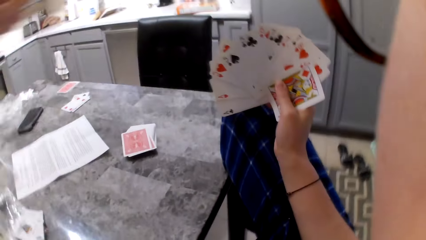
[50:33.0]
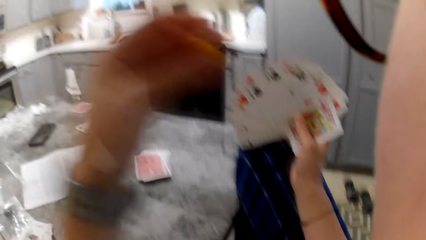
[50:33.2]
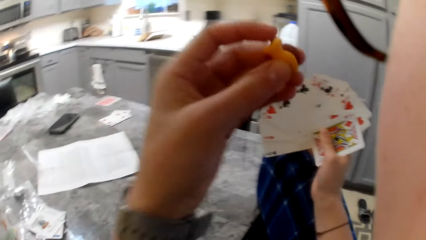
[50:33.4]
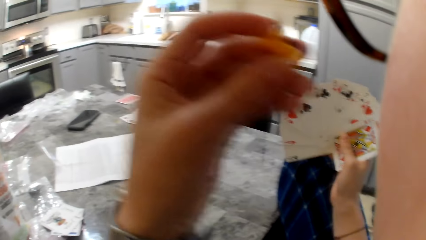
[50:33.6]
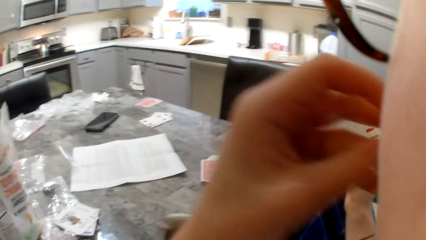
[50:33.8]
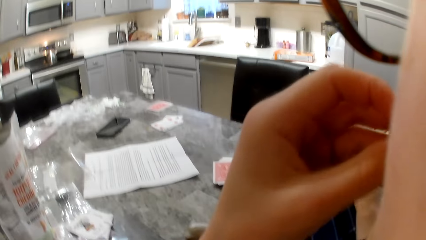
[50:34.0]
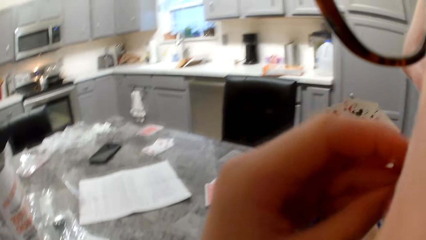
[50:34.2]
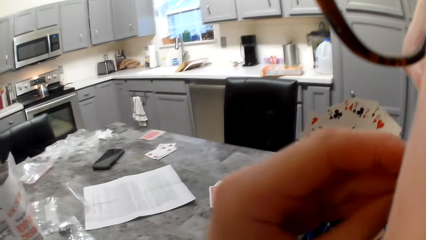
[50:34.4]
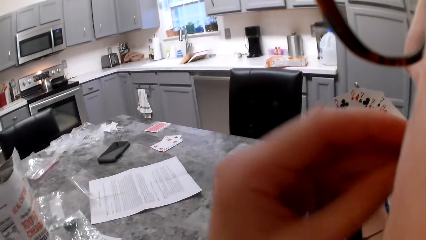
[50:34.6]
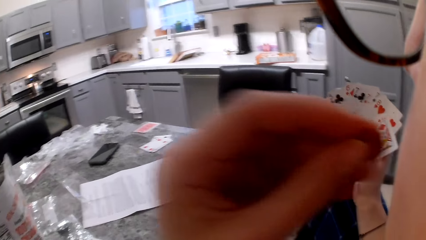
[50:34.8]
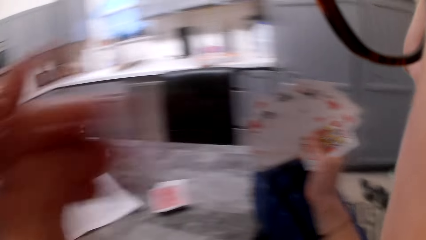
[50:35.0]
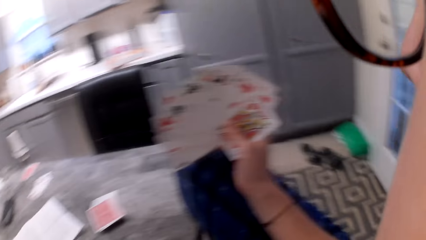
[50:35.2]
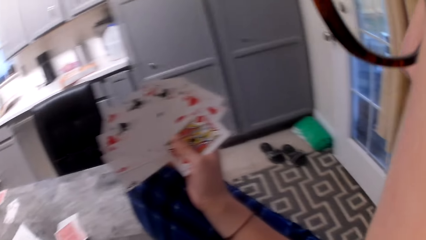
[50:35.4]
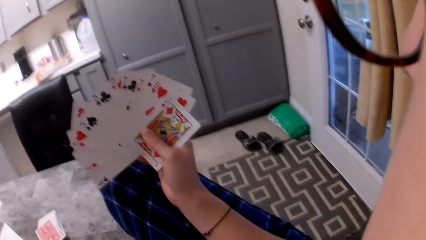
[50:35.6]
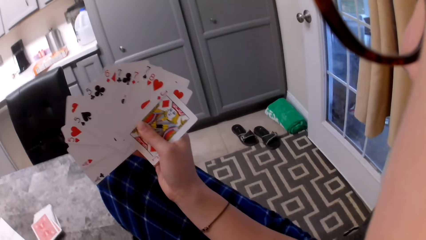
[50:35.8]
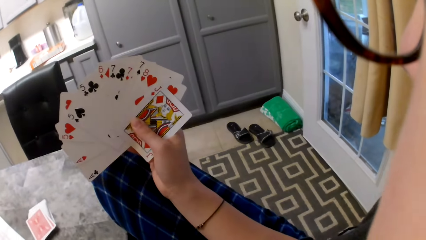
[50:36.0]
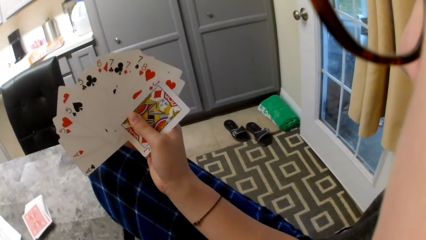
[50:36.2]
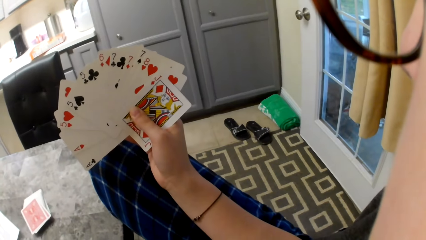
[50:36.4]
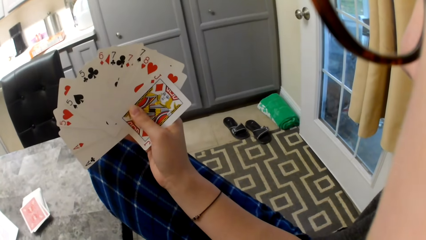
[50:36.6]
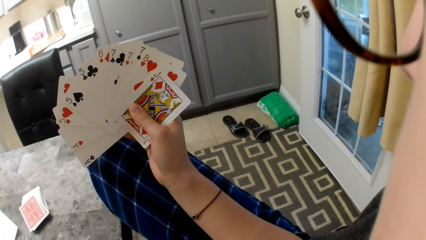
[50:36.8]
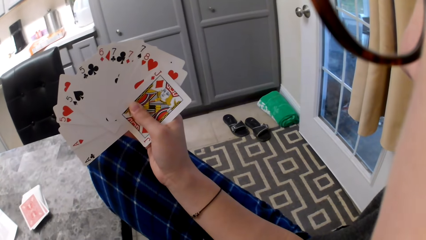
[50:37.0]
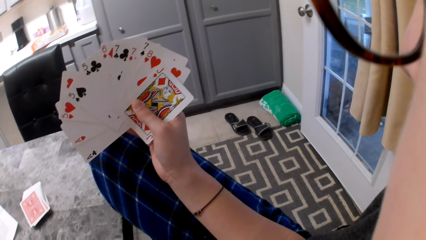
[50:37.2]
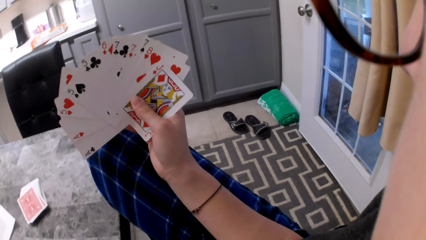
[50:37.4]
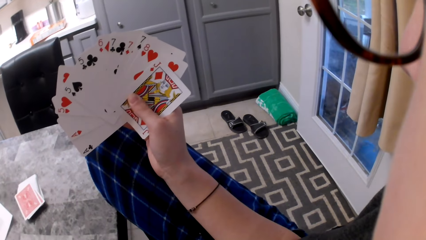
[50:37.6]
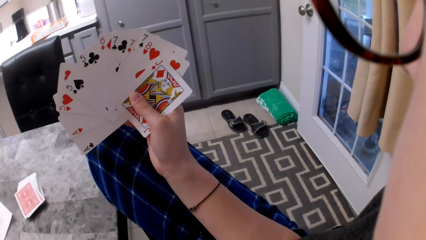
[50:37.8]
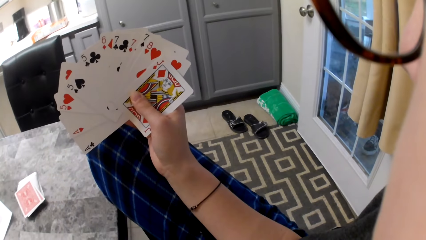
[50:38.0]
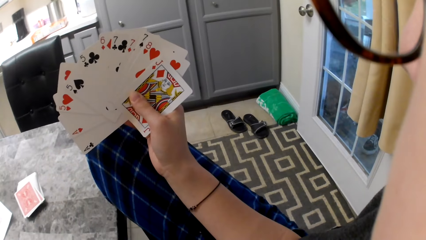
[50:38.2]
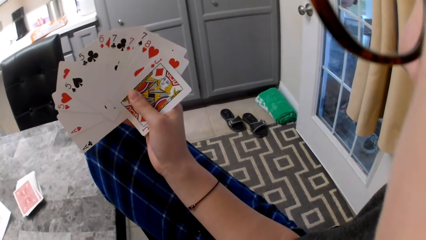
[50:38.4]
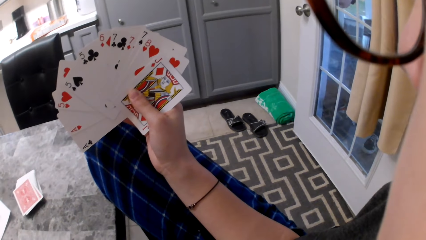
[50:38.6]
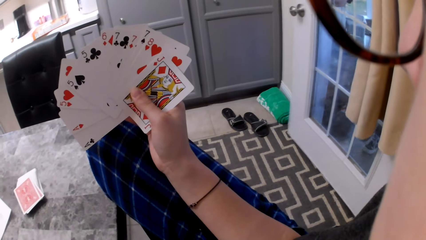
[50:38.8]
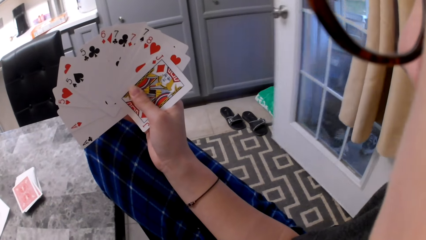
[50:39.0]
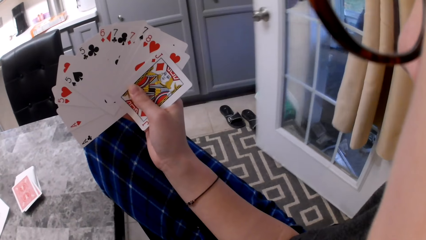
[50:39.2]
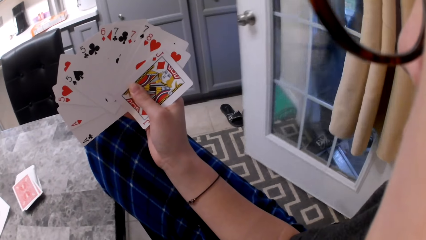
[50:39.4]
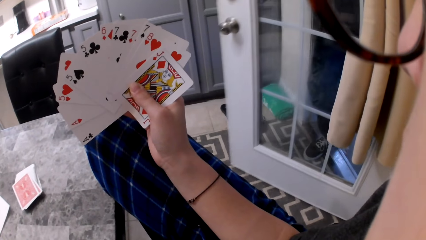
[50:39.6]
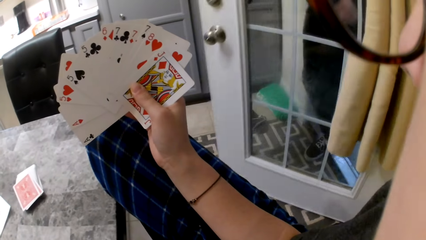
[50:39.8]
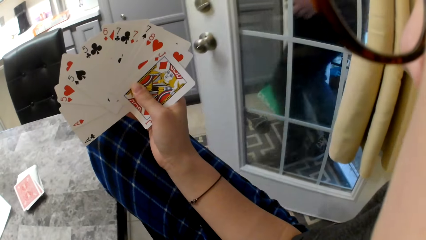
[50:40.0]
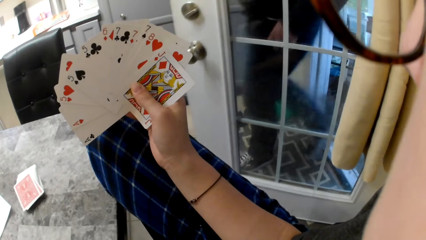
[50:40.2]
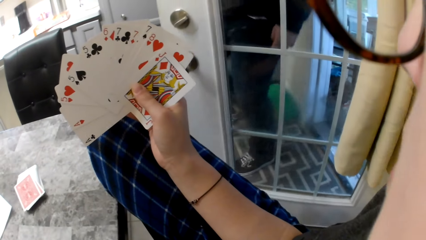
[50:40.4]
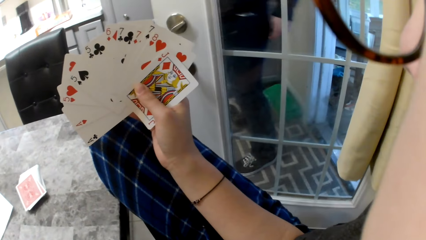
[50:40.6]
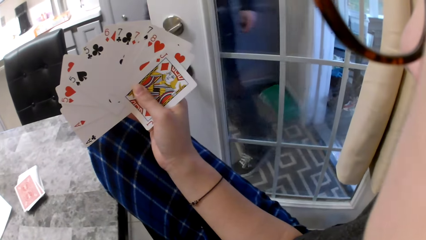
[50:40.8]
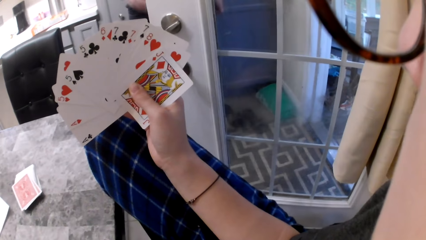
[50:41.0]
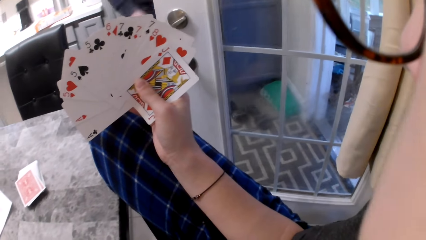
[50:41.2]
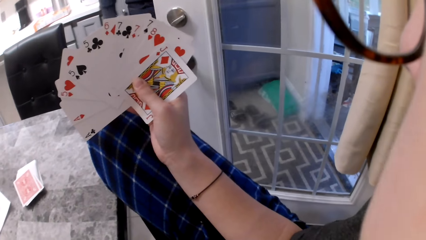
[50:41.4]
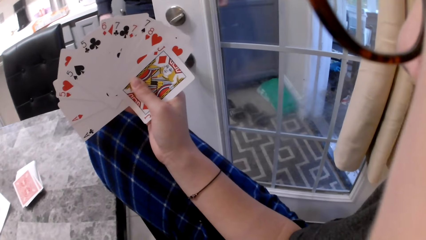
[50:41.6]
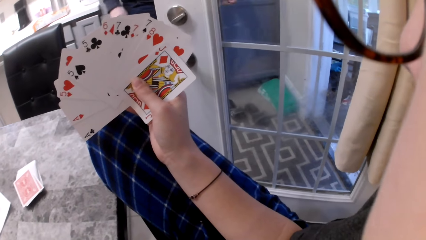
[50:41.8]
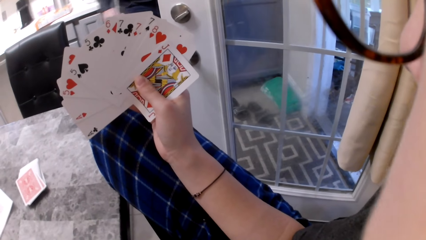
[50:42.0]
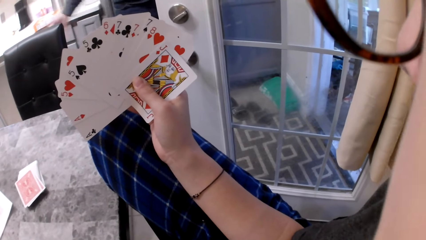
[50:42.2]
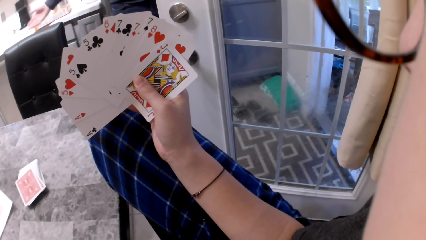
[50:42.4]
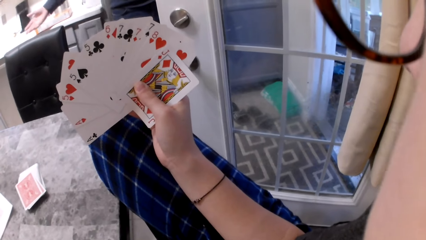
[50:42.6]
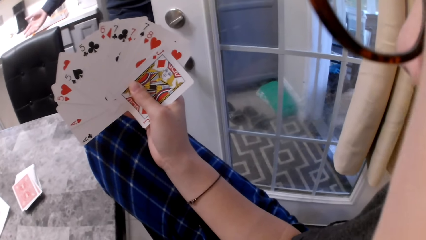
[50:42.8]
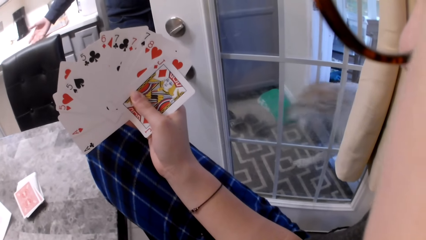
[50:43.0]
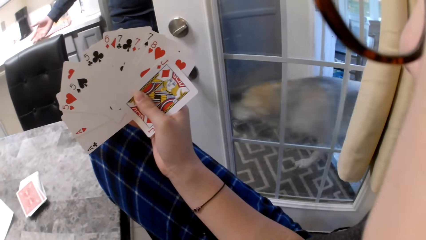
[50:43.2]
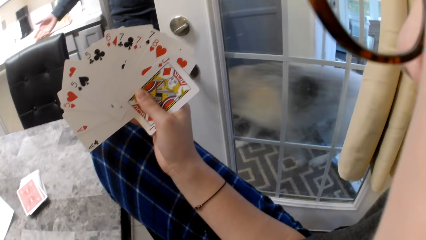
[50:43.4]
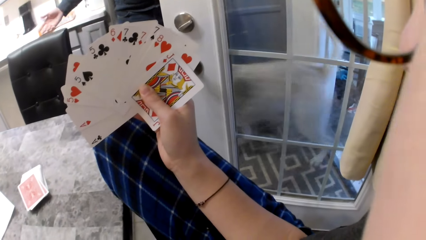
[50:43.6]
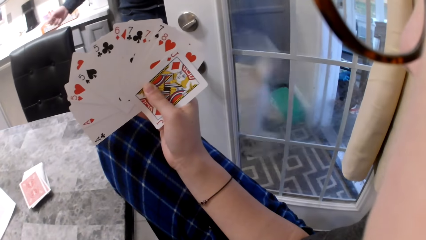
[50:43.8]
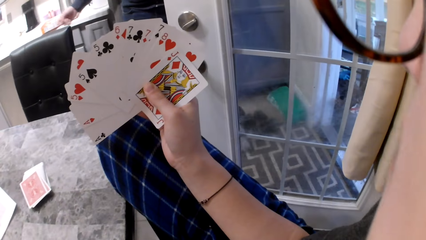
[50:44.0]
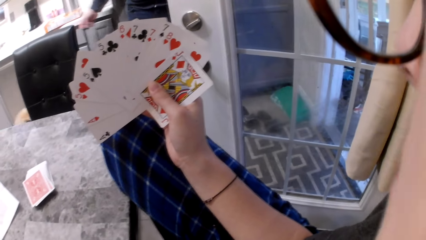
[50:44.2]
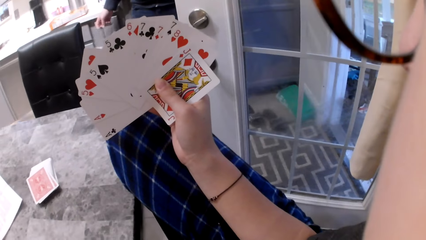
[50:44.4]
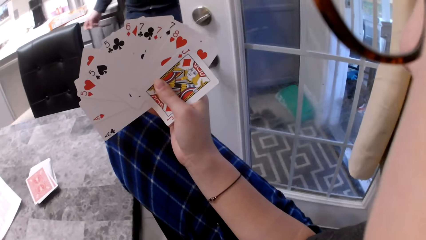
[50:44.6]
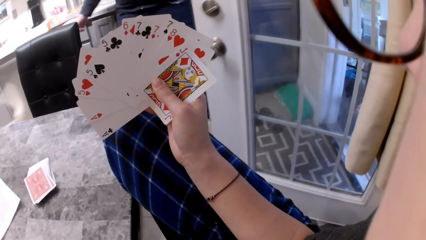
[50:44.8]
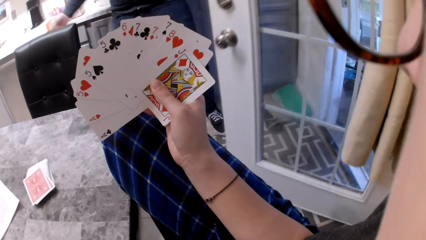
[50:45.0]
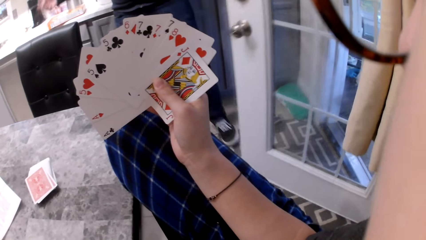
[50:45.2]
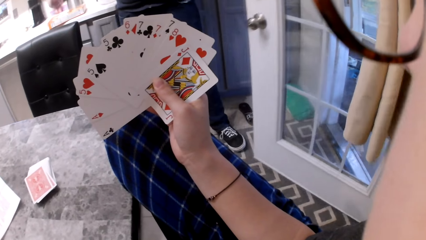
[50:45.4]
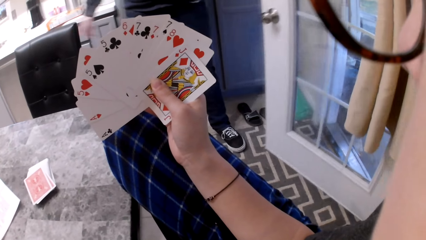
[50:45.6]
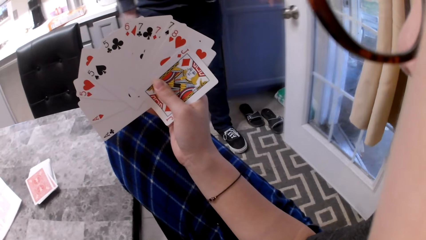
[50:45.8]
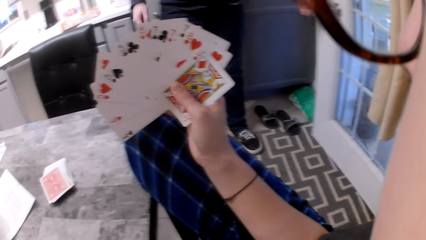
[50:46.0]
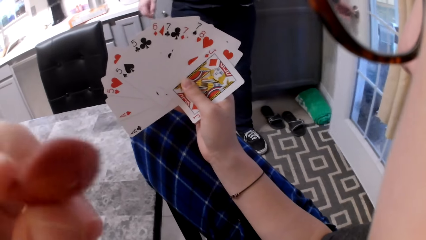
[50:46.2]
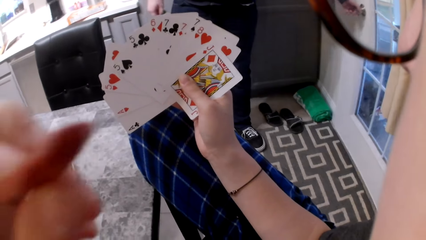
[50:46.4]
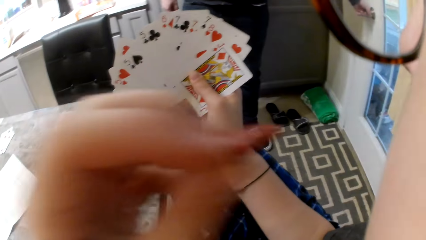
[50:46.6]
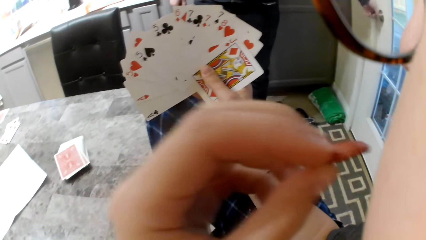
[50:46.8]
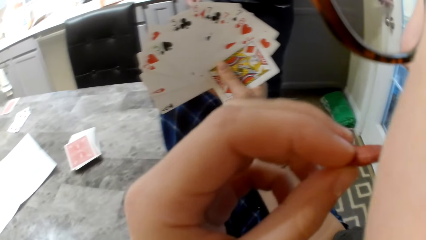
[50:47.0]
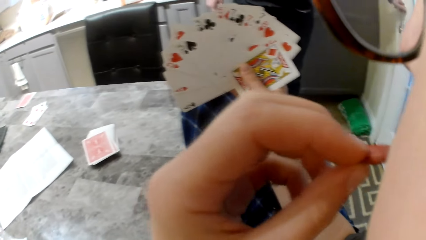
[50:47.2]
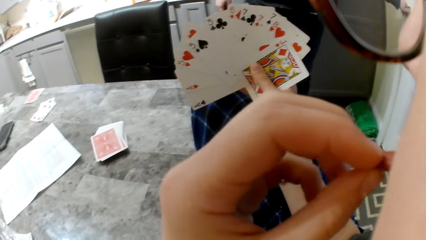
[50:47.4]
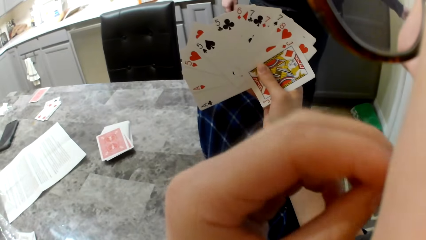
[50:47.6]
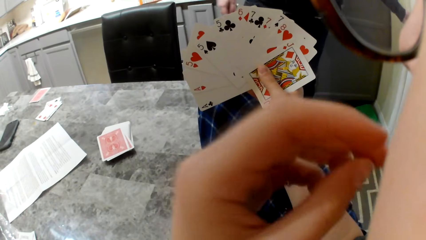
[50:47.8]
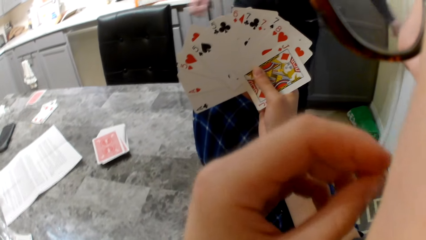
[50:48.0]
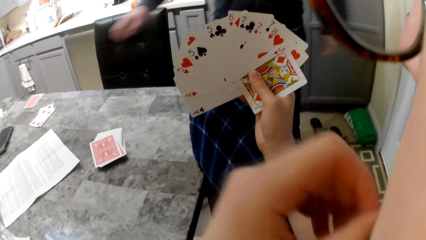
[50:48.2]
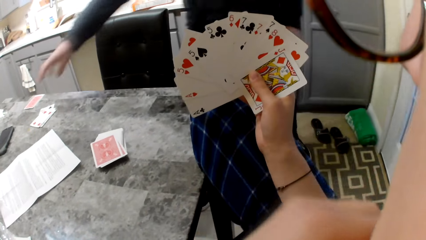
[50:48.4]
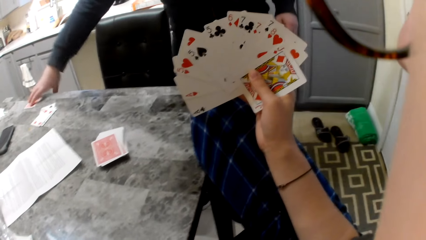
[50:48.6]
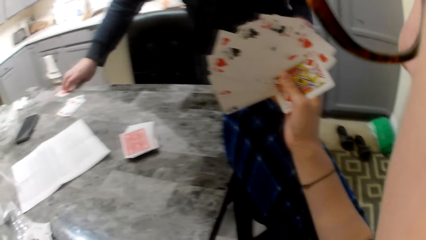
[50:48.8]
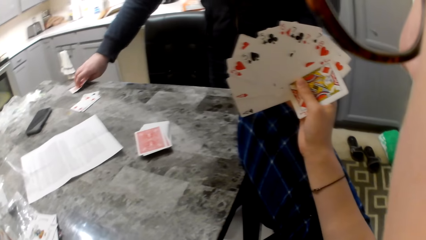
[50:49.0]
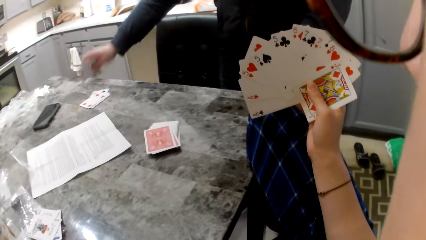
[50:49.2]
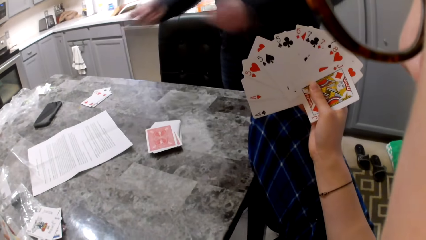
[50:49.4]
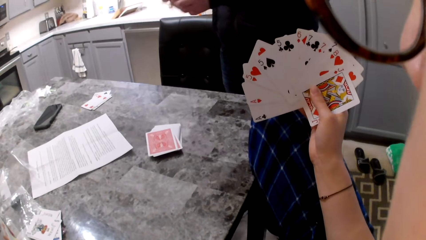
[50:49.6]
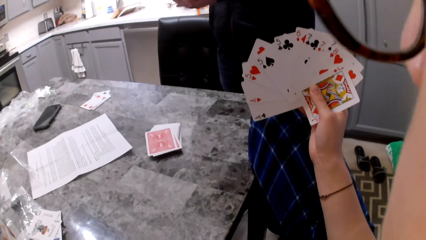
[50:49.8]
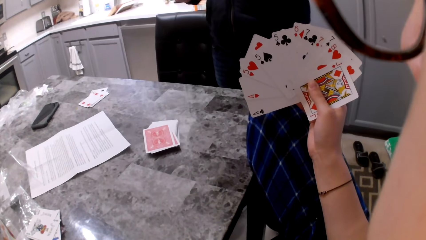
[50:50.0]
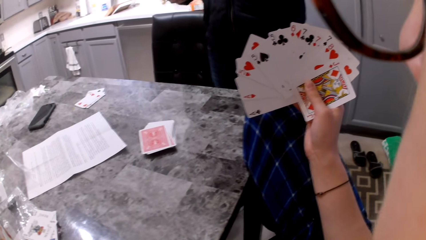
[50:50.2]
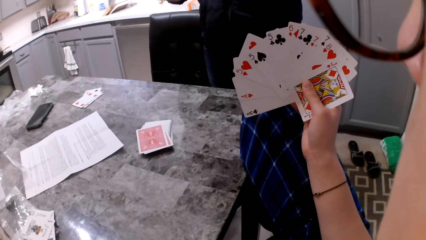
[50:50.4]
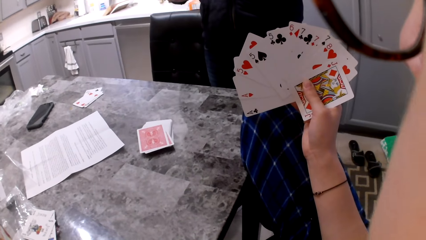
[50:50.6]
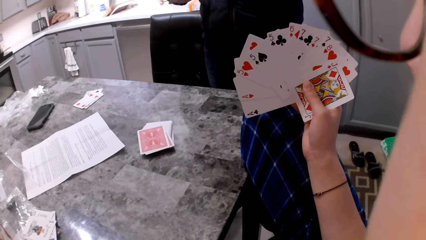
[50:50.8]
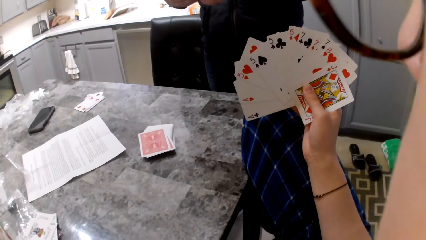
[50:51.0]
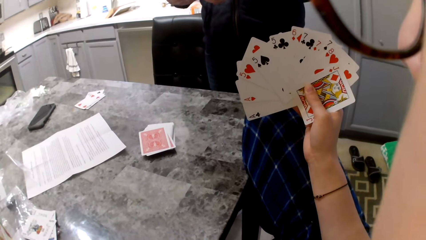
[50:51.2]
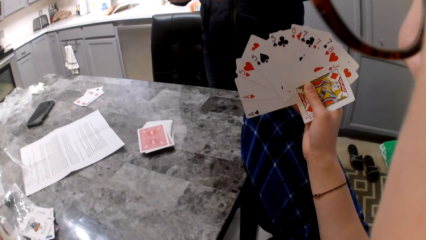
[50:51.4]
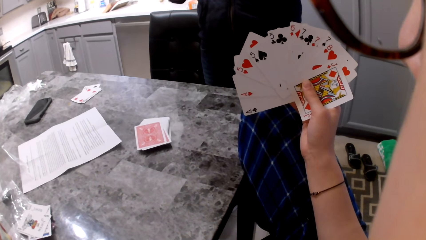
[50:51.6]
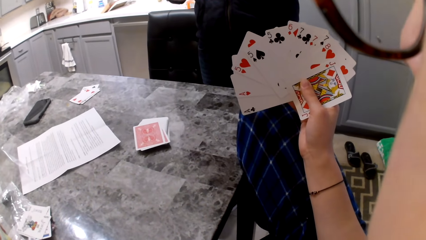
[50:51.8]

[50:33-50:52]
The camera wearer eats the cheddar chips. A man opens the door into the kitchen with the dog. The man walks in the room and directs the dog. The man closes the door. The camera wearer eats the cheddar chips. The man picks the cards on the table.
